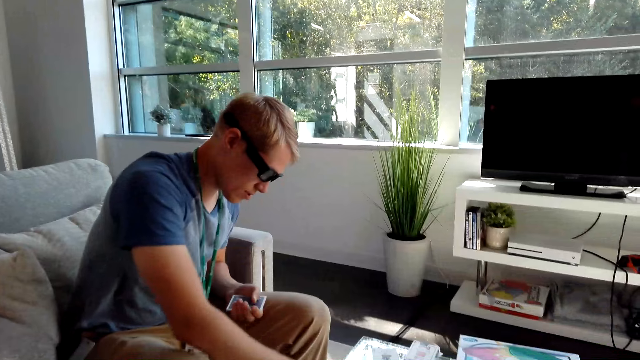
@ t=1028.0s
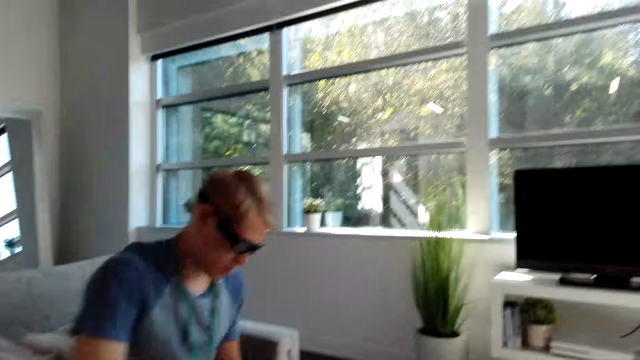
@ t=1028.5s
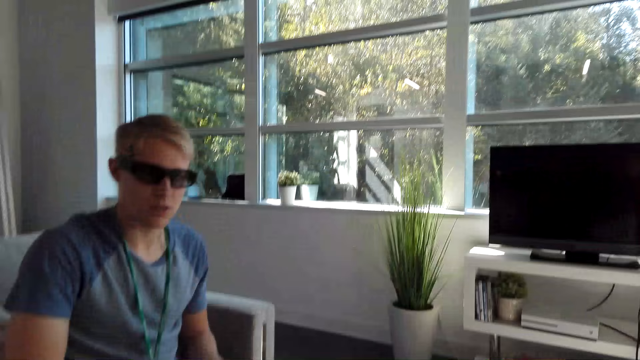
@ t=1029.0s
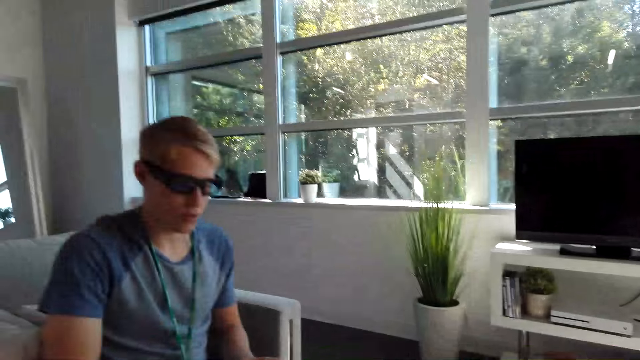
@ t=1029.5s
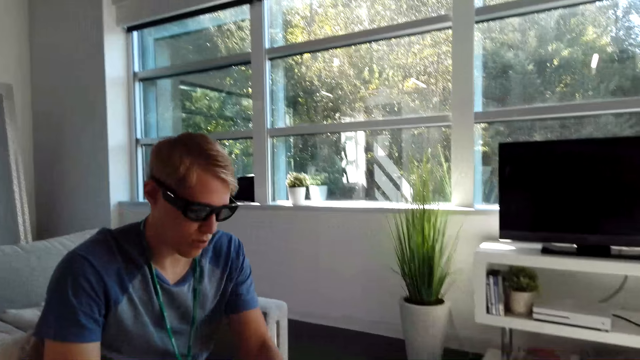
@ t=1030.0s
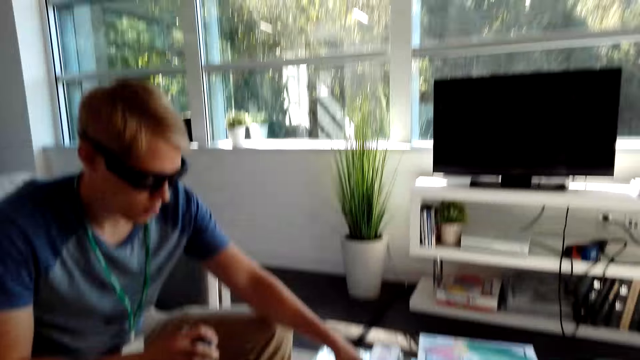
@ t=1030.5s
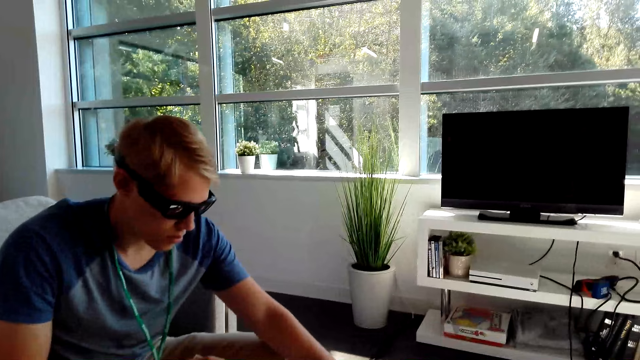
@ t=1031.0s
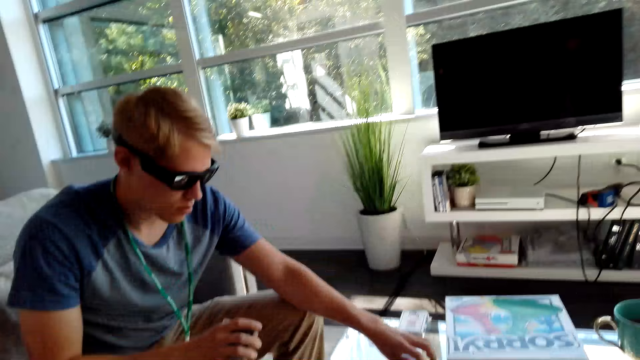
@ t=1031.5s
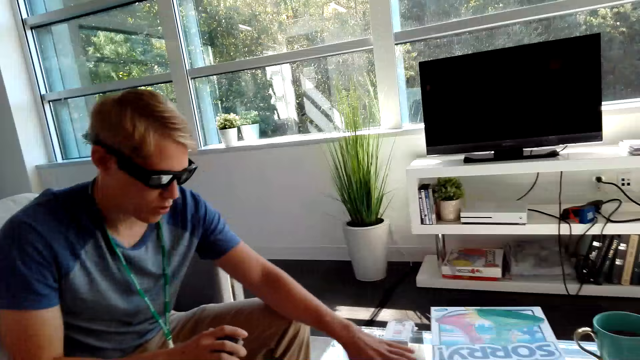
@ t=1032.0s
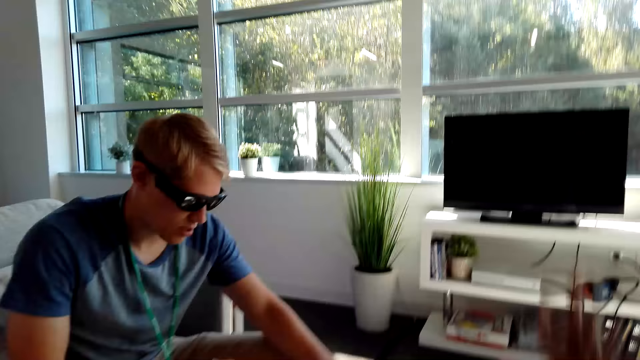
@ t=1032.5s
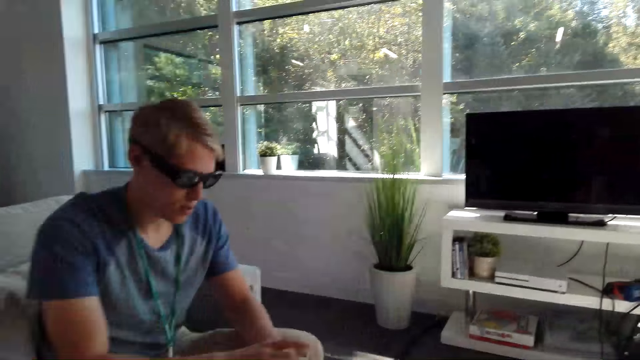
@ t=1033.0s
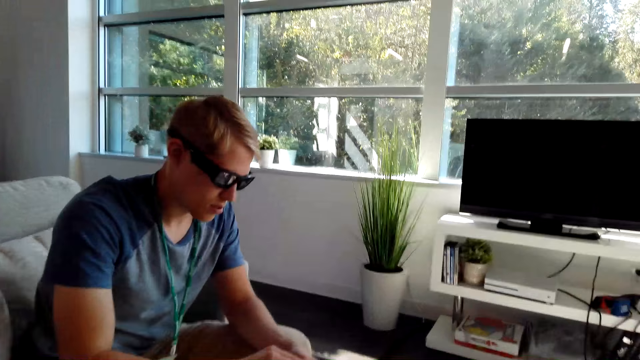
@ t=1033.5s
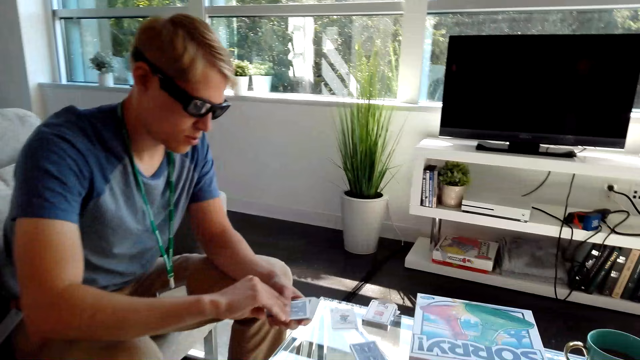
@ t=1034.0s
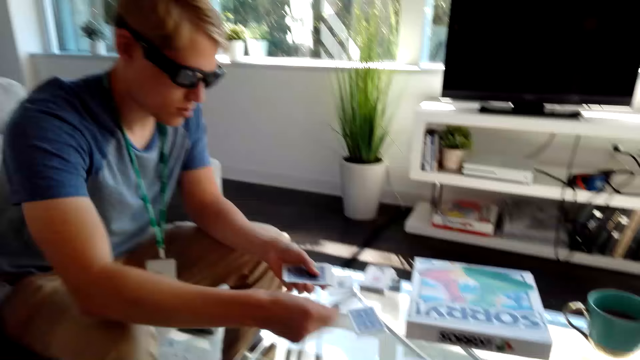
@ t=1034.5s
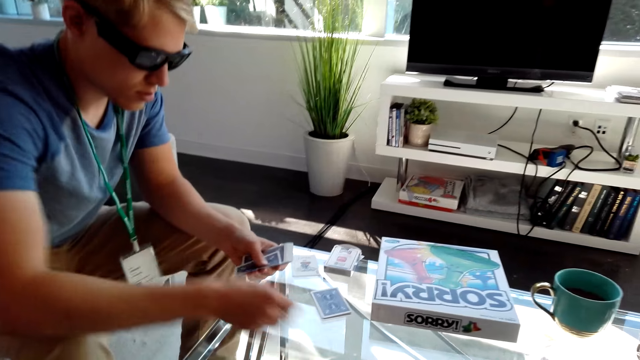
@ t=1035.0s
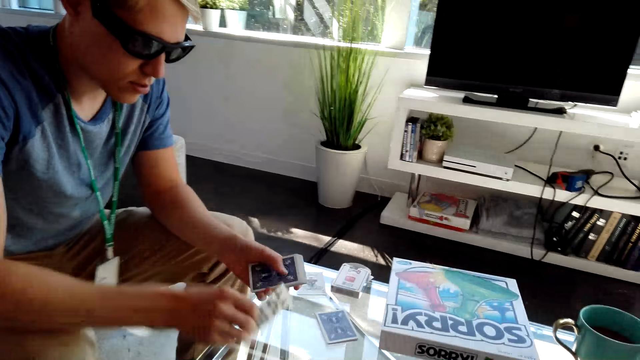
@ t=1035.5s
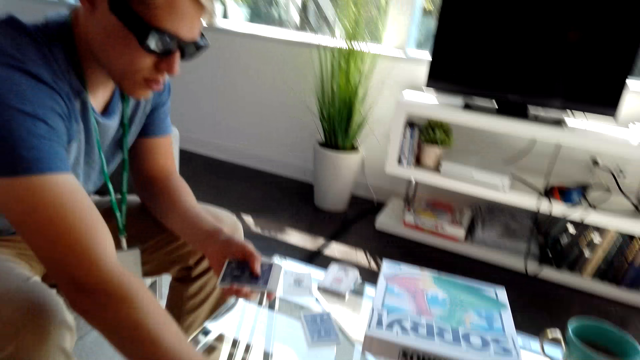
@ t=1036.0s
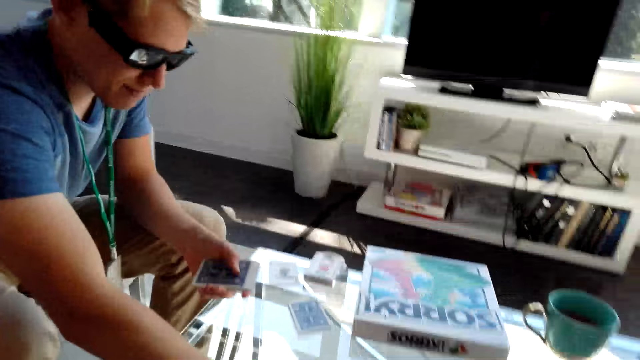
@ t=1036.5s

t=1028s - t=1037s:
A male places a card on the table. The camera wearer converses with the male. The male places cards on the table.

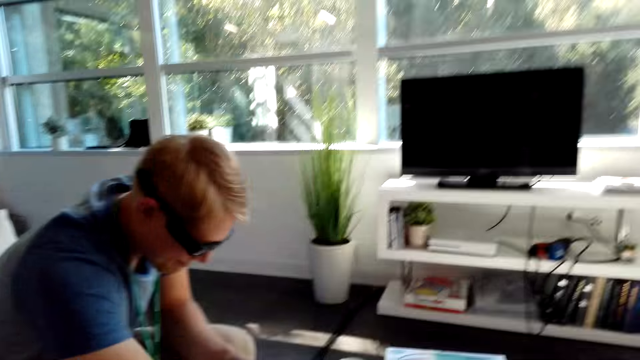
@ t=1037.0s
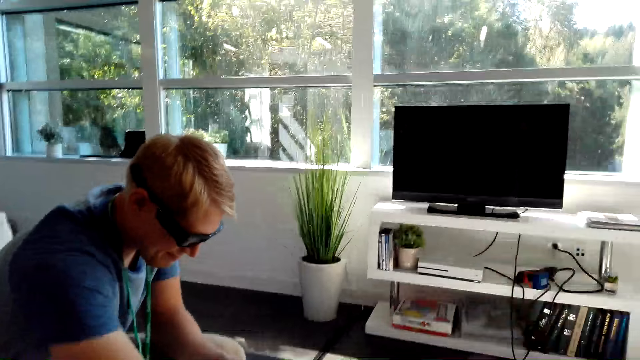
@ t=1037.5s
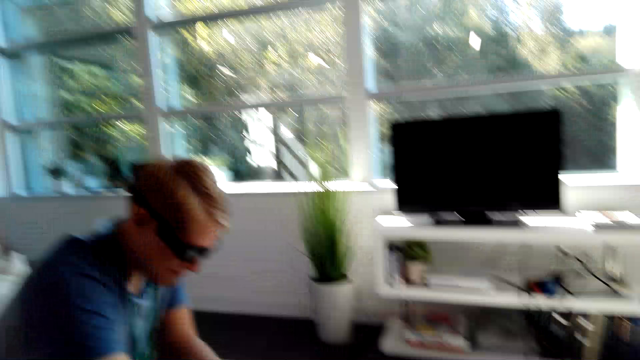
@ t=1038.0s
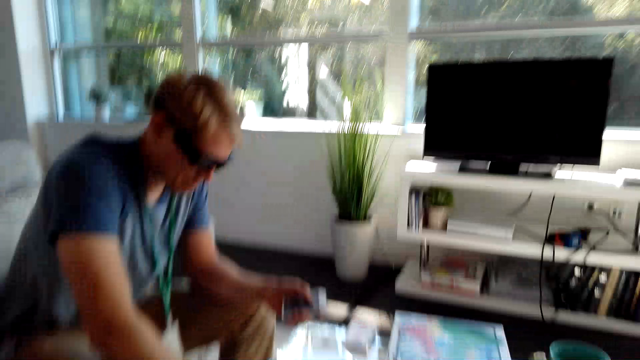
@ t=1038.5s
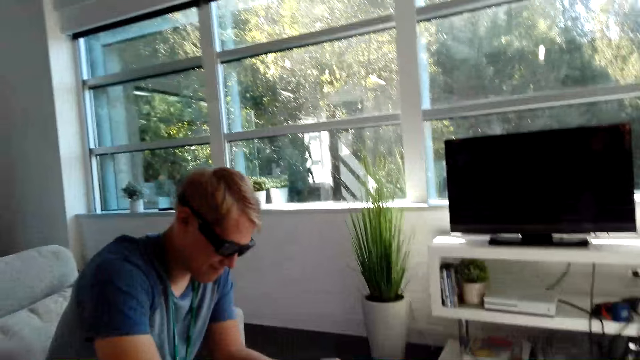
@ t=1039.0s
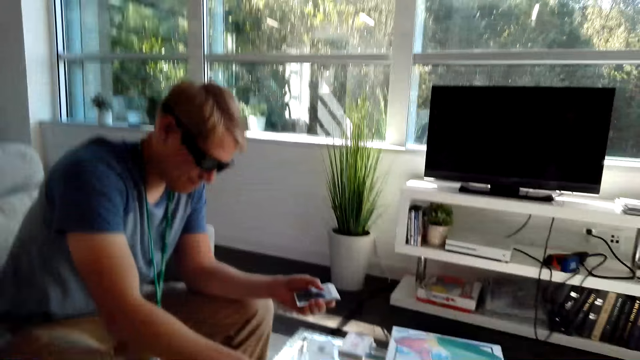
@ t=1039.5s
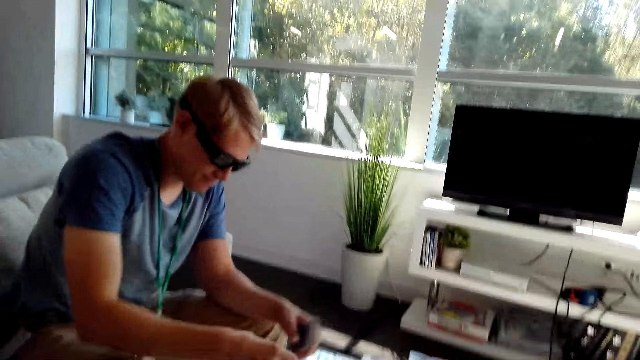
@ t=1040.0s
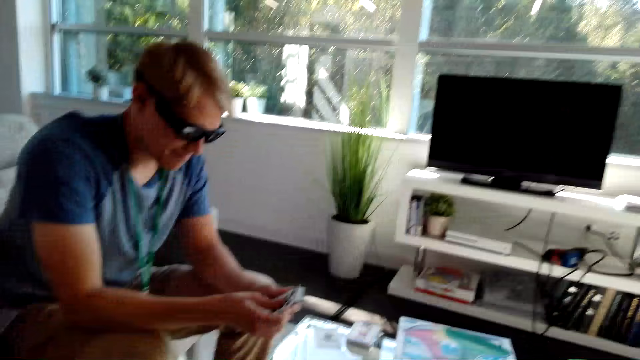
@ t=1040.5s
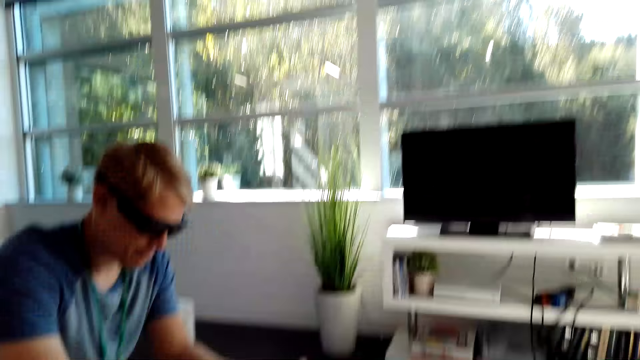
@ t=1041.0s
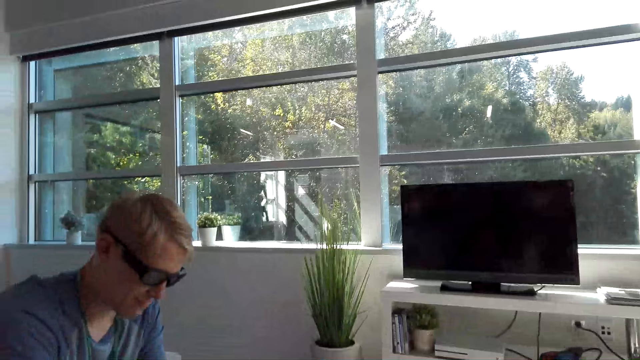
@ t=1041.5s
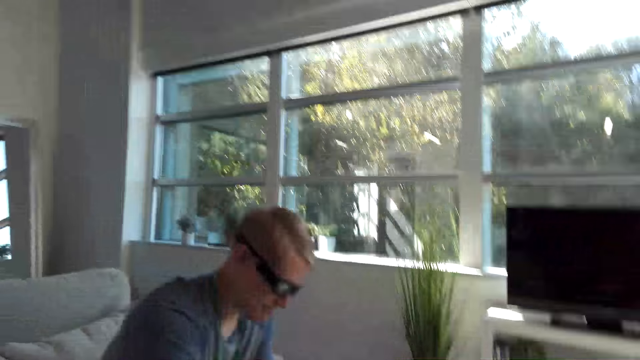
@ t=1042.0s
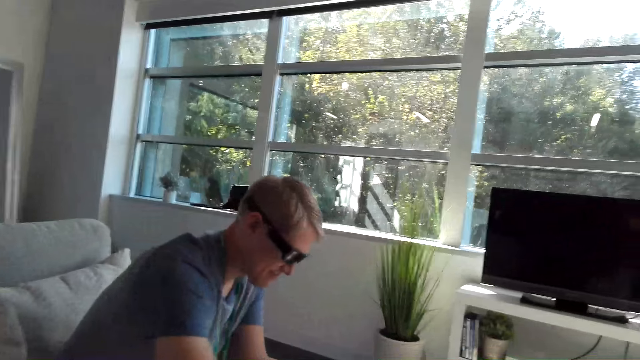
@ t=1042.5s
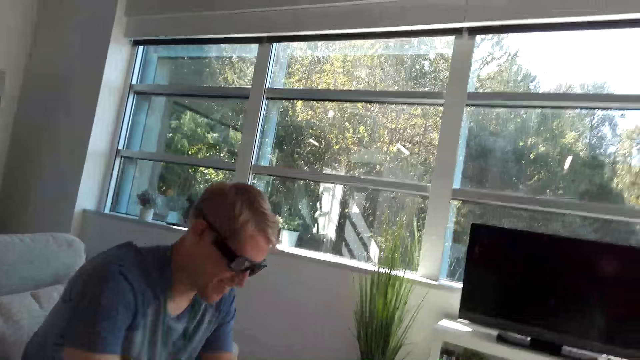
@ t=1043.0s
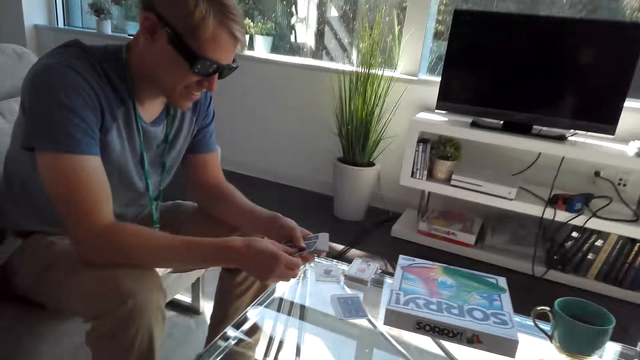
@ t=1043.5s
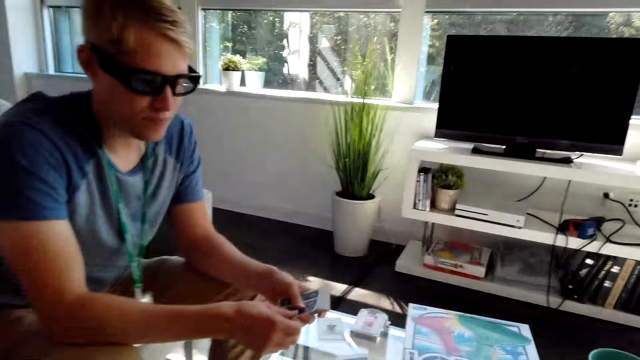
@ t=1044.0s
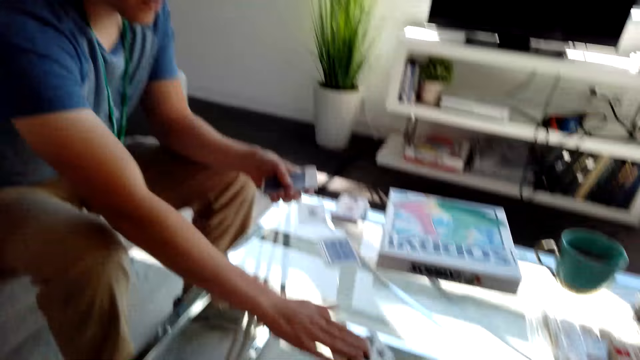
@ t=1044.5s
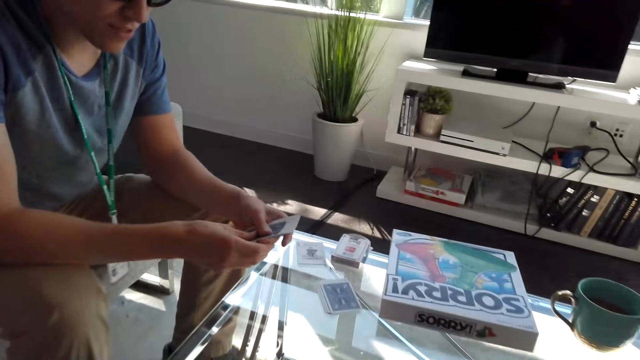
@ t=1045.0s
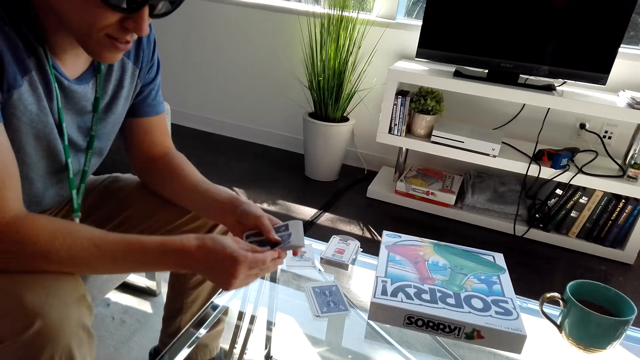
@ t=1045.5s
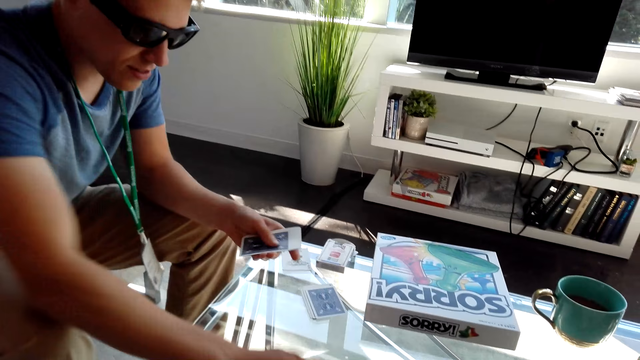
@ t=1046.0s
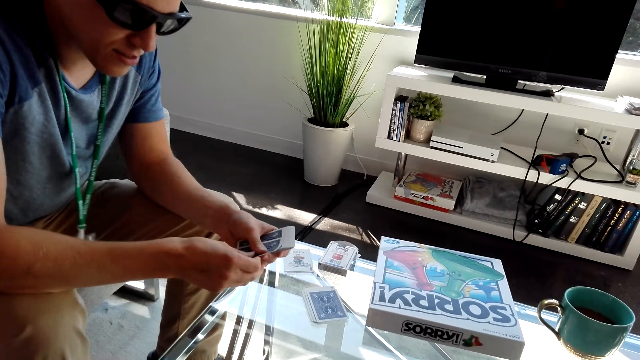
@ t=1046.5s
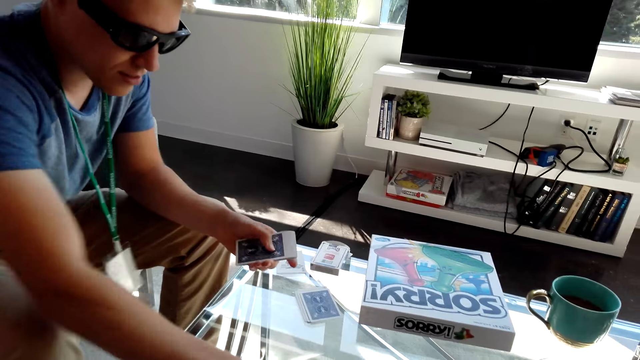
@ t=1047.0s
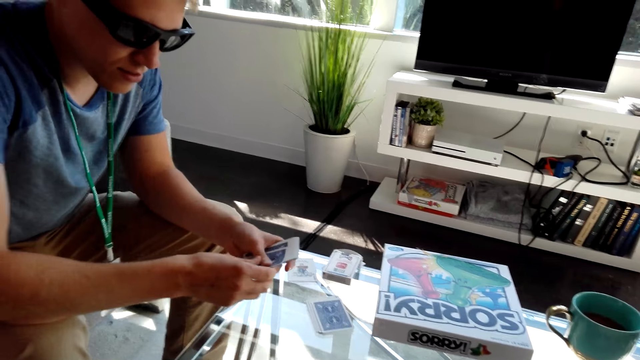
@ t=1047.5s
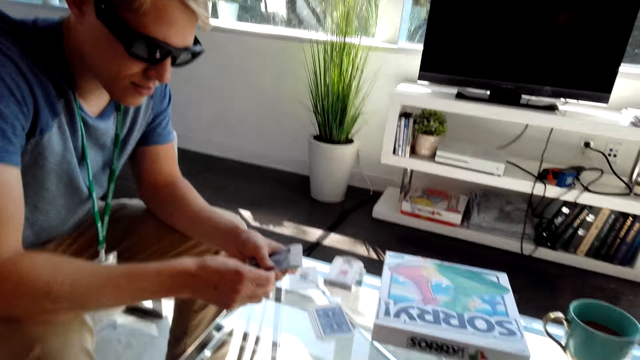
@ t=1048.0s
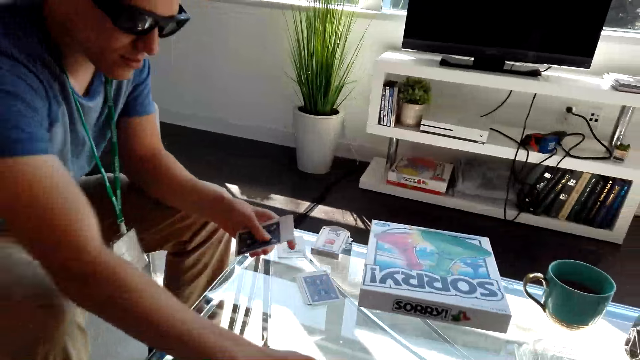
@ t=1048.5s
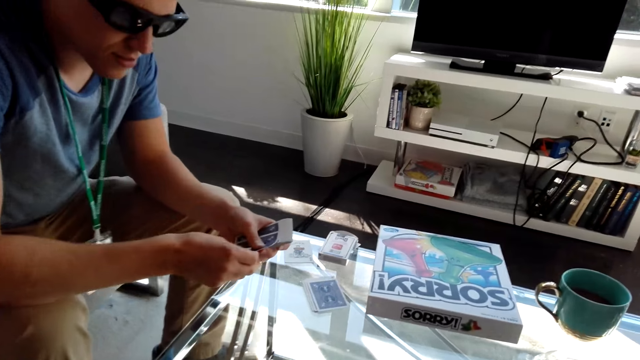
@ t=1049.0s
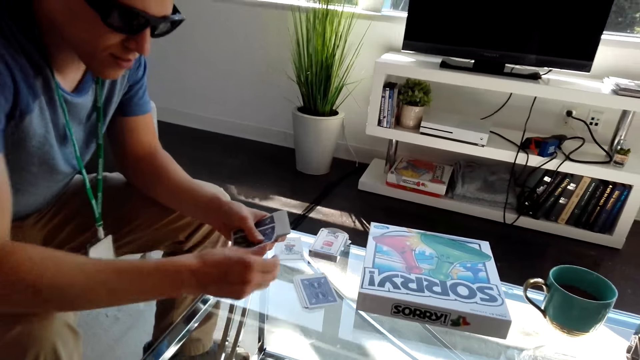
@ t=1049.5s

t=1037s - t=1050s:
The camera wearer does a hand movement. They play the cards. A male shares cards. The camera wearer converses with the male. The male plays the cards and shares cards.
